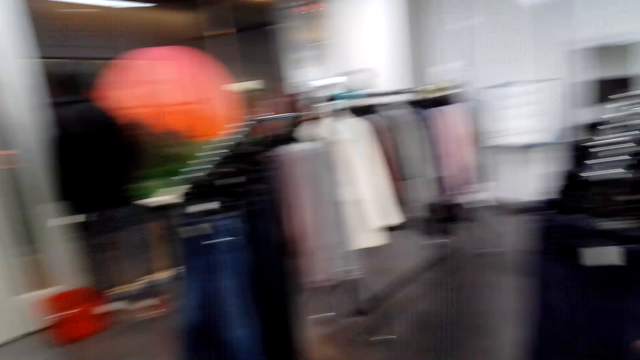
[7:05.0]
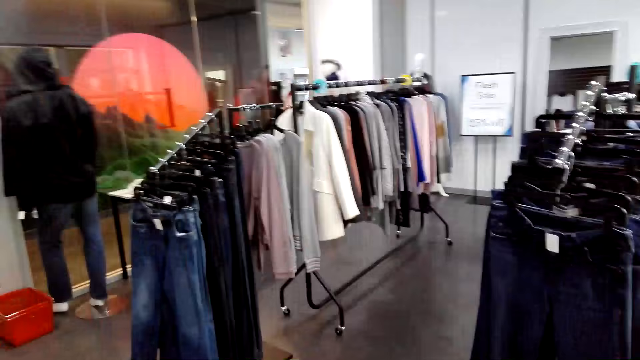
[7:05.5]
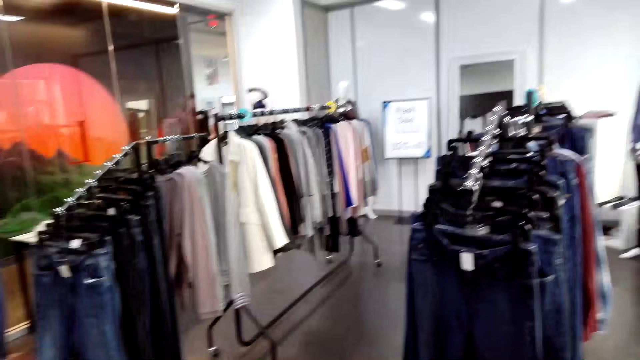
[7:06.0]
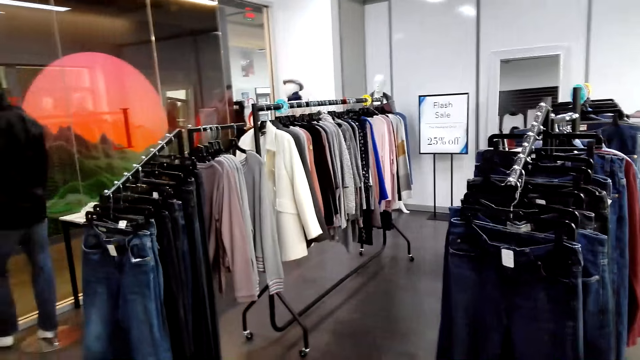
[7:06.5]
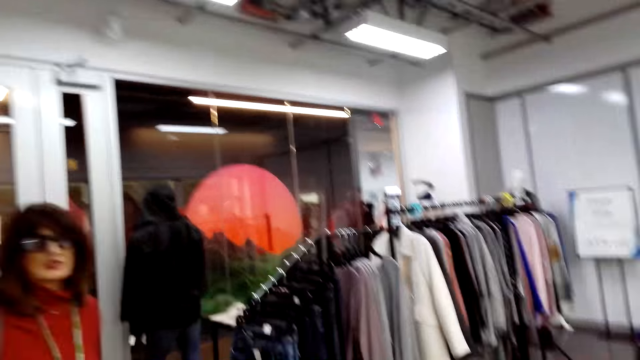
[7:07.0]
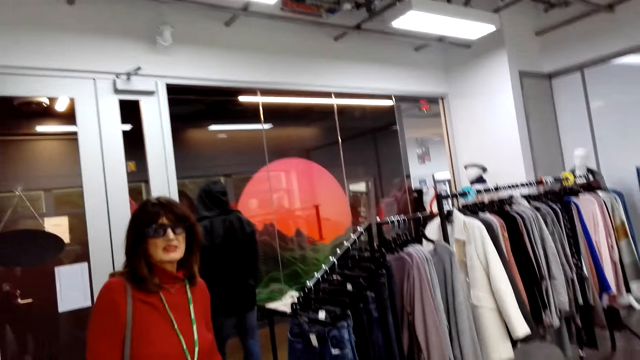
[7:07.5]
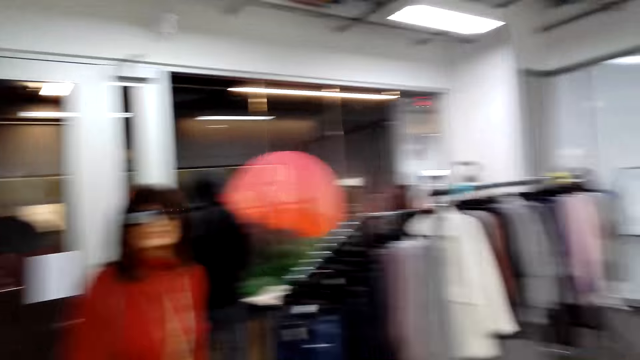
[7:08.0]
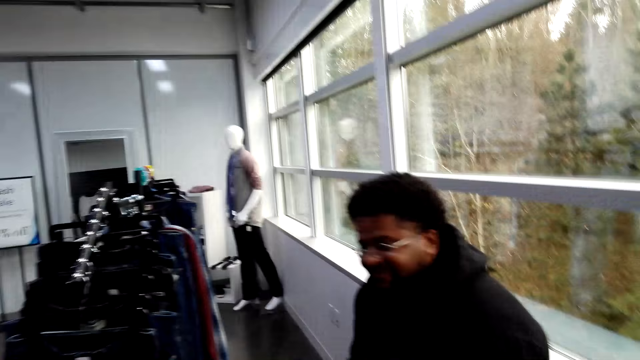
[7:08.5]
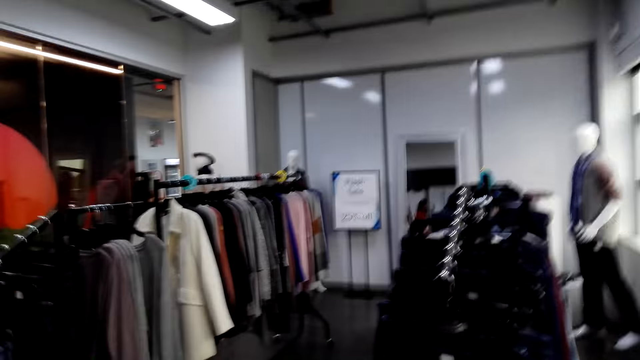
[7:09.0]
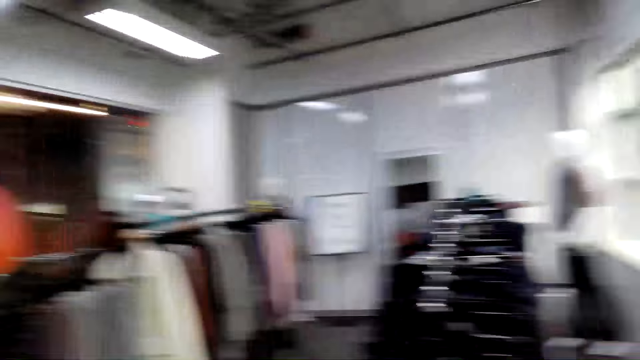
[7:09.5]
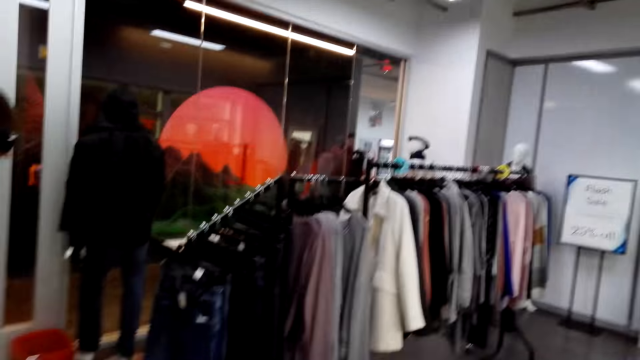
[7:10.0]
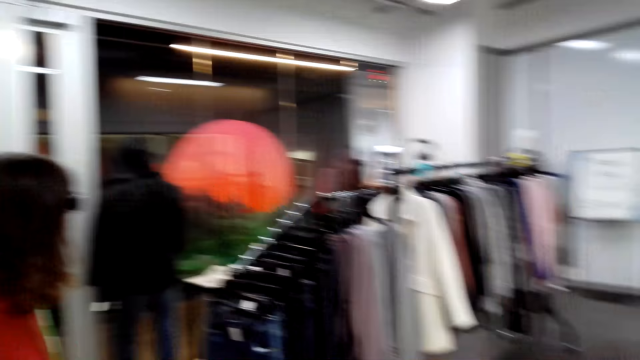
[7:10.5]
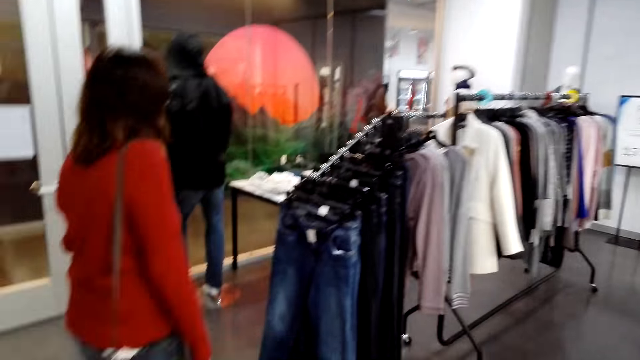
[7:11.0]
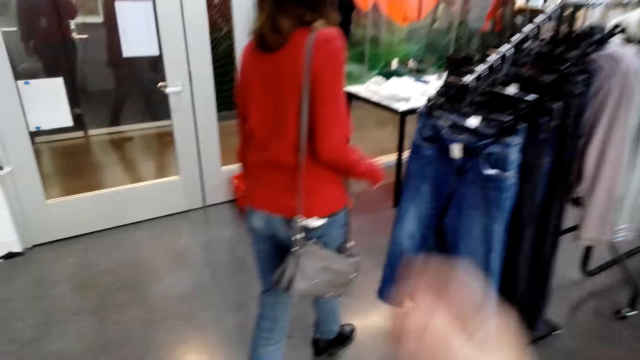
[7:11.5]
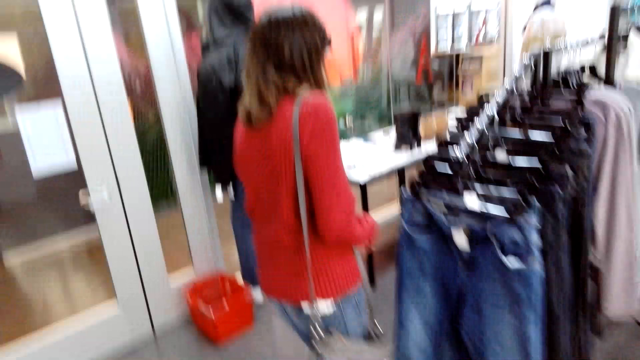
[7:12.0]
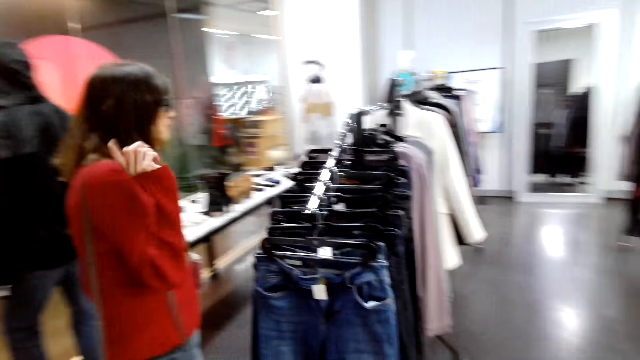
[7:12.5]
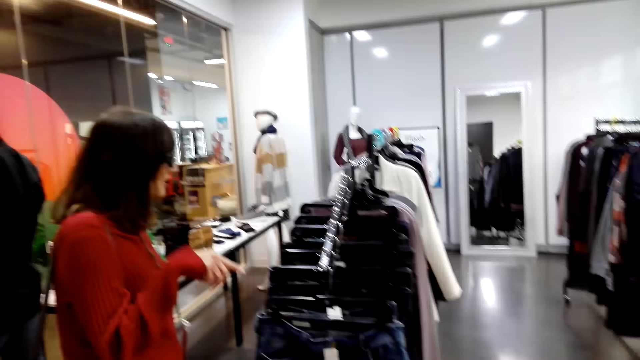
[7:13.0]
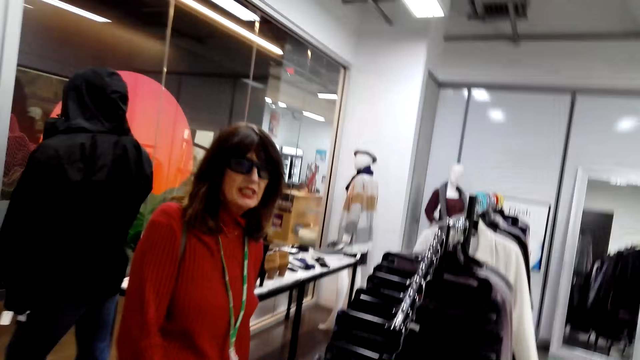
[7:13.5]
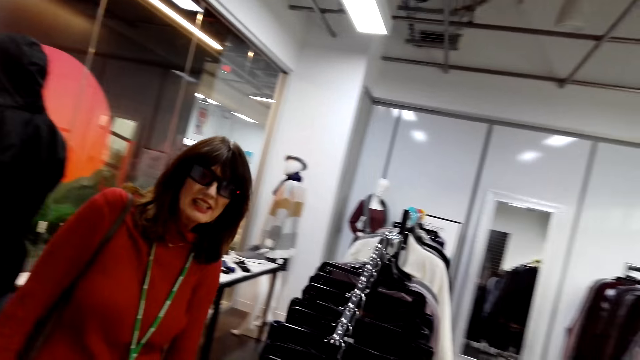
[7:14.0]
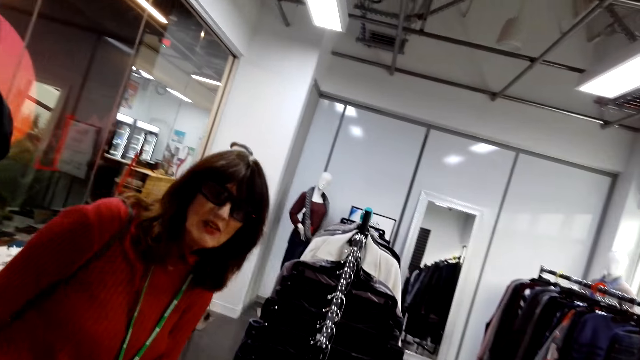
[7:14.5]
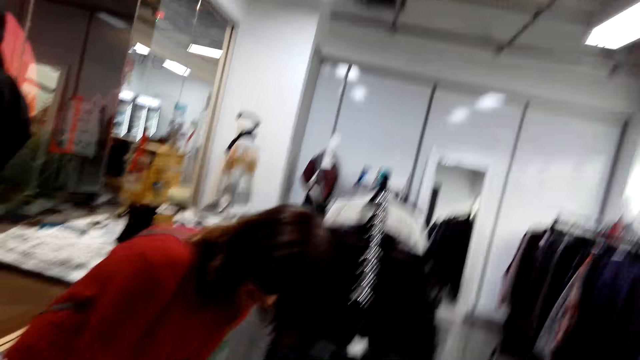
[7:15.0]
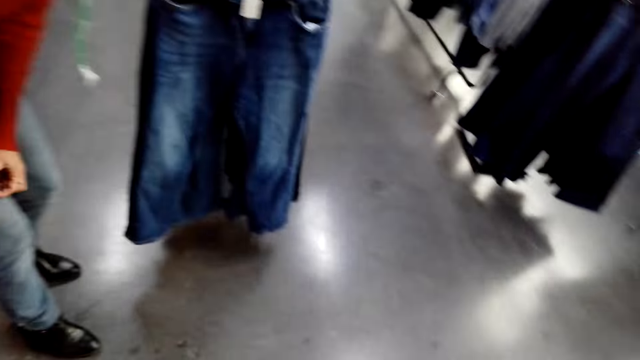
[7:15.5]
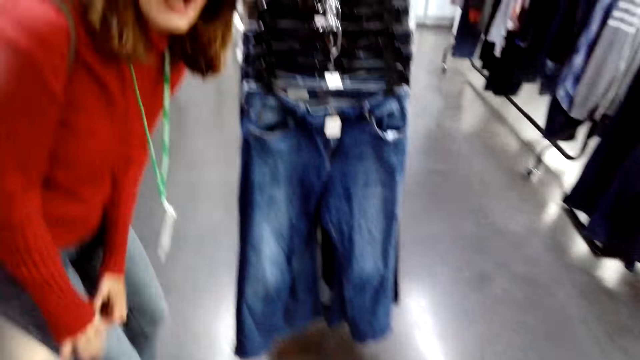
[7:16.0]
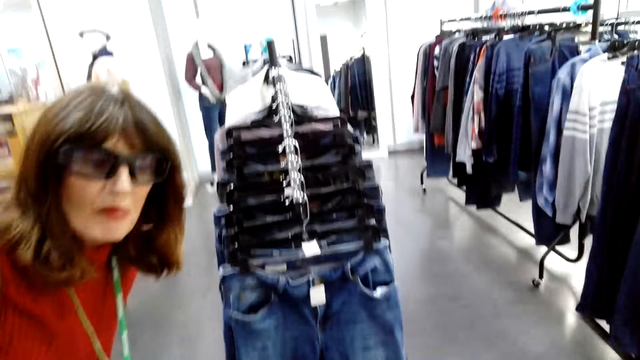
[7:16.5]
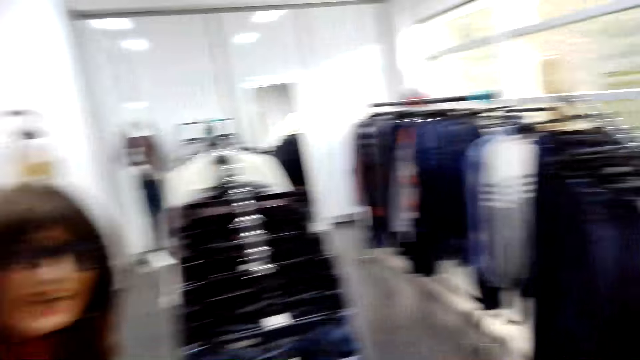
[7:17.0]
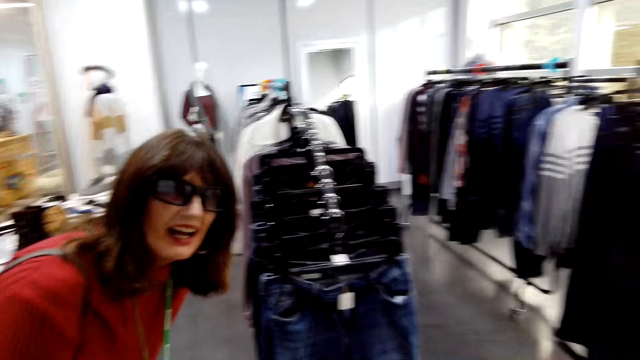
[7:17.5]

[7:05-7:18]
A woman walks around the shop. The camera wearer walks around the shop. They converse with the woman.

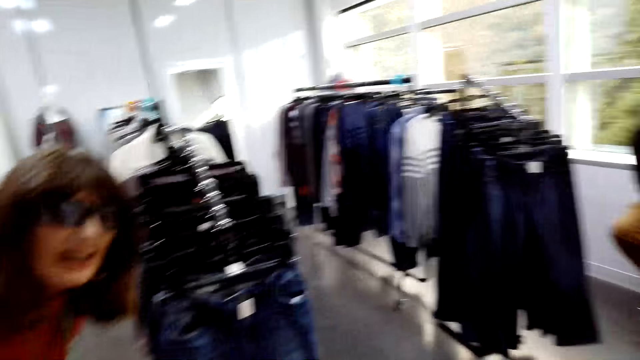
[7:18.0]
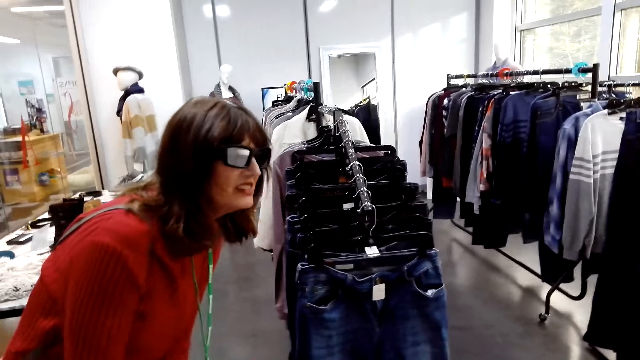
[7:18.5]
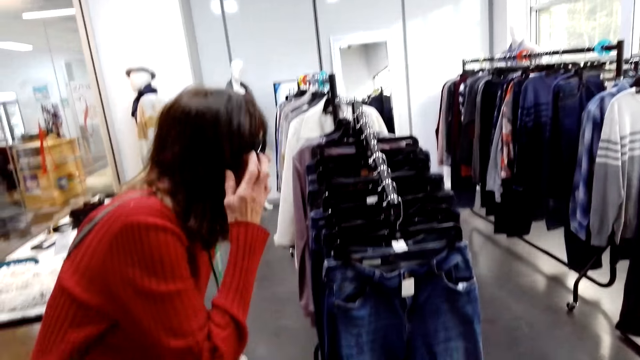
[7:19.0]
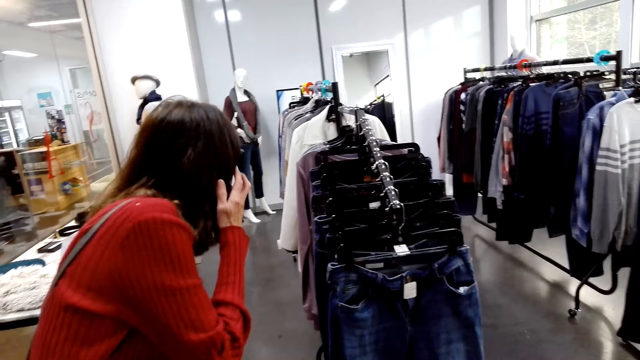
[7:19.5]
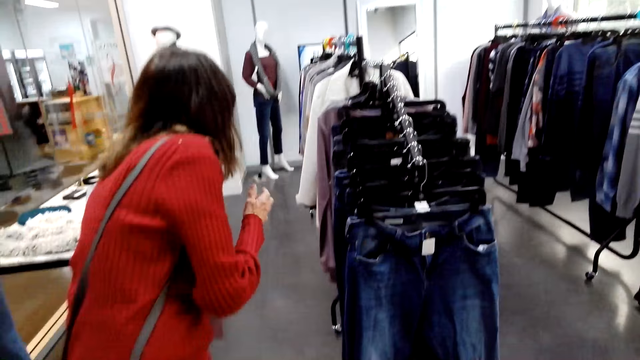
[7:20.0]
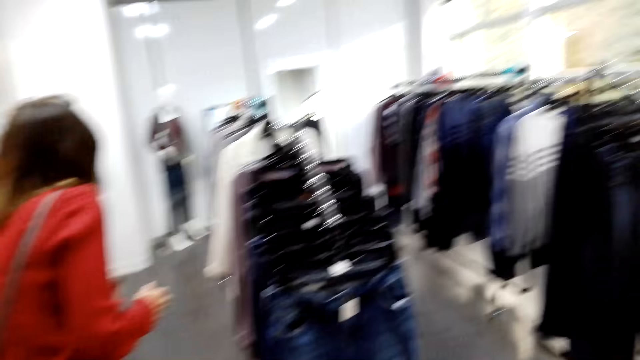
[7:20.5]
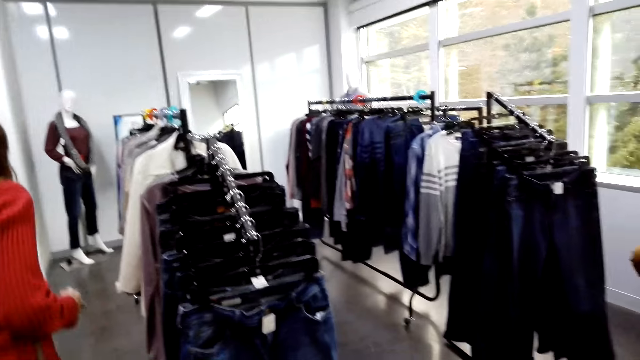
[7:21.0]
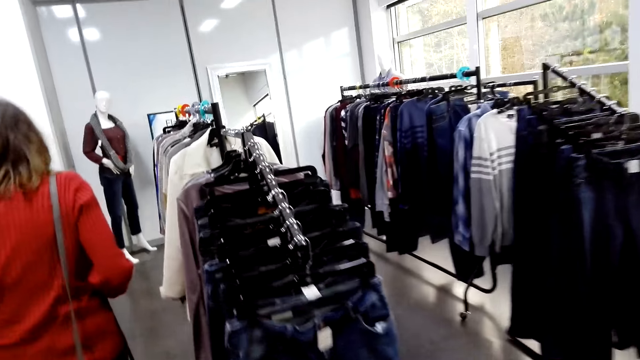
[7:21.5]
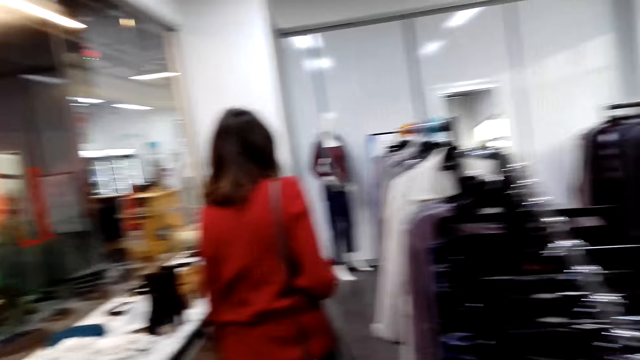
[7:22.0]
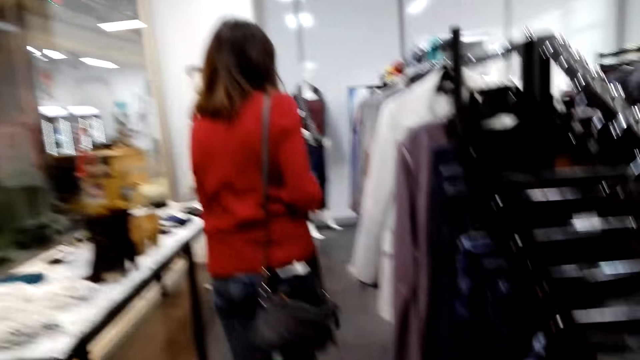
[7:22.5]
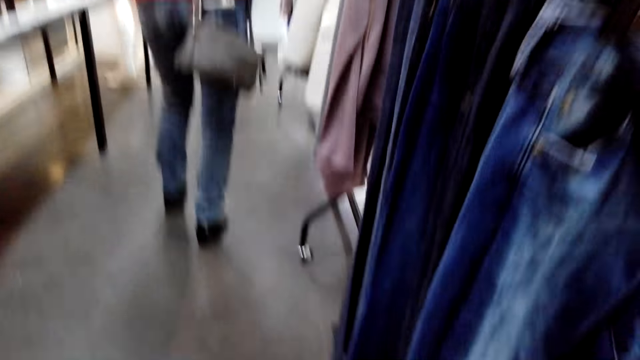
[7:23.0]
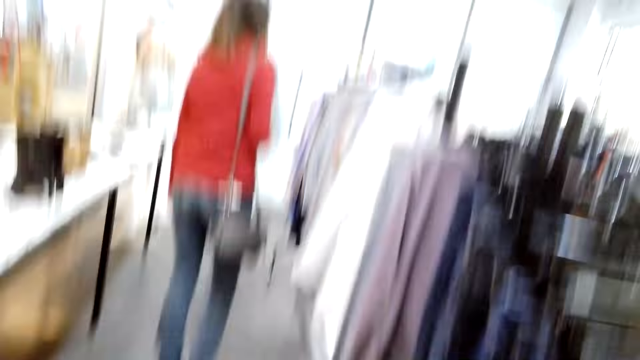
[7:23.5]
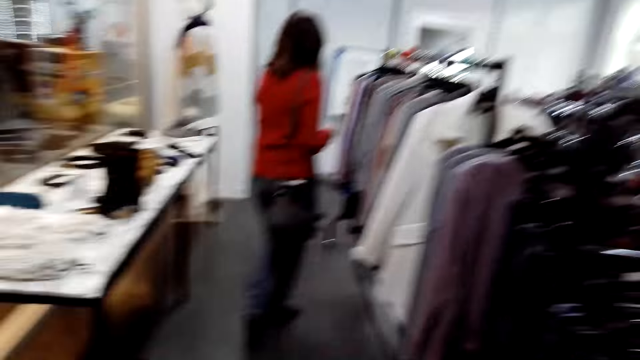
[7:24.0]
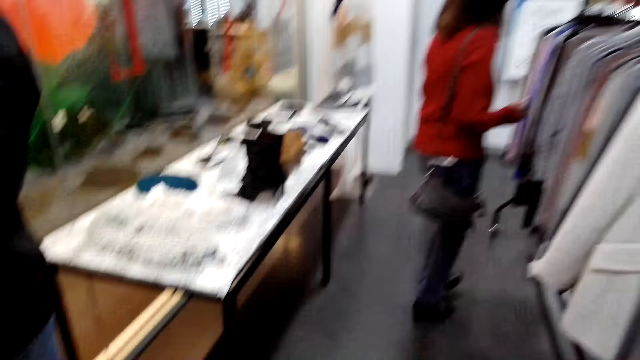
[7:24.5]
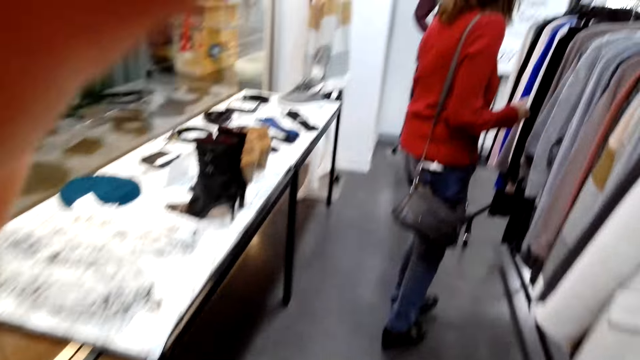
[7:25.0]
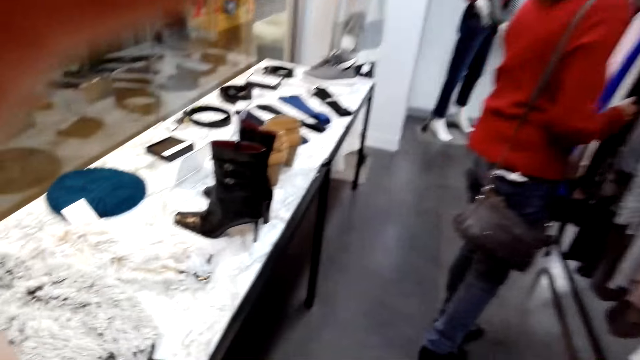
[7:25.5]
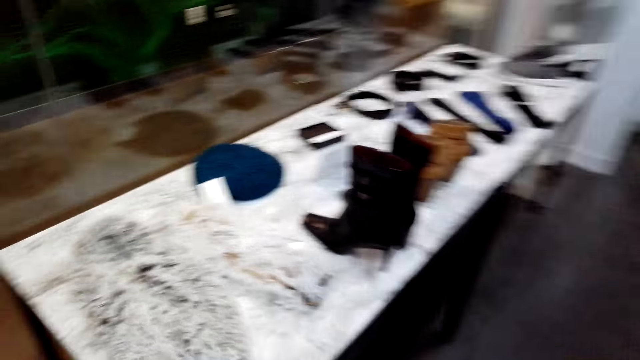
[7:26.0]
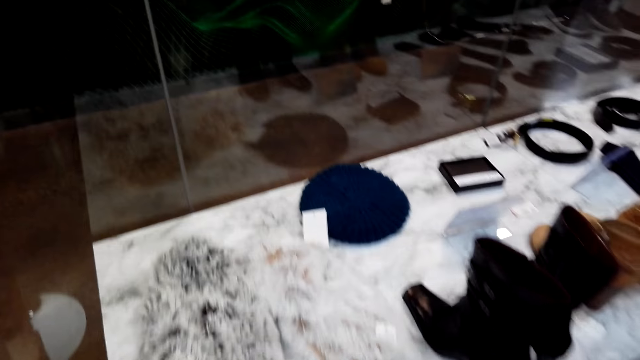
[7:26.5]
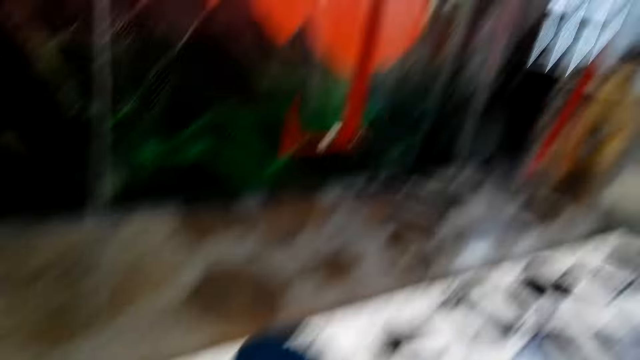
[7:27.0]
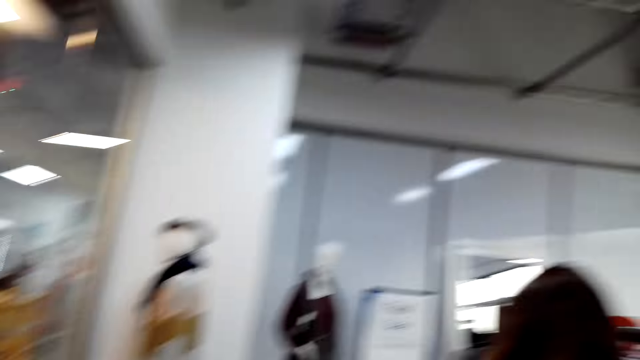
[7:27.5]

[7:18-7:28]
A woman walks around the shop. The camera wearer walks around the shop. They converse with the woman. They fix the camera.
